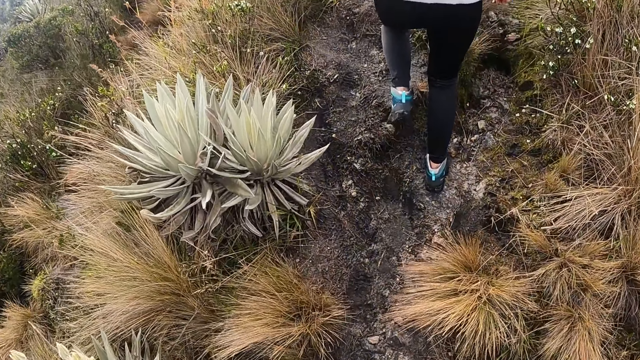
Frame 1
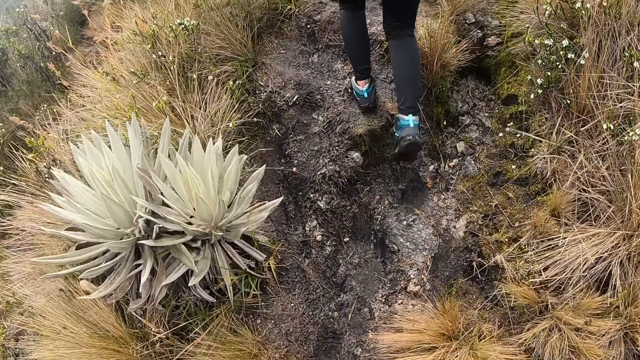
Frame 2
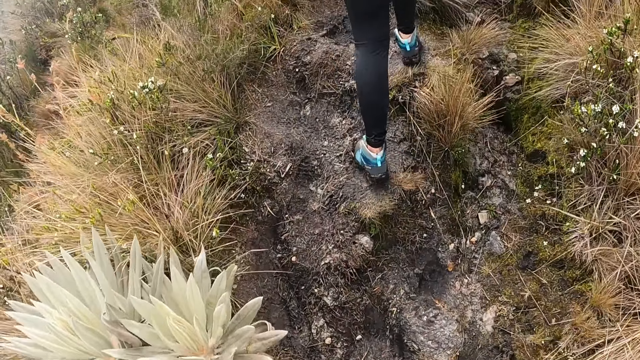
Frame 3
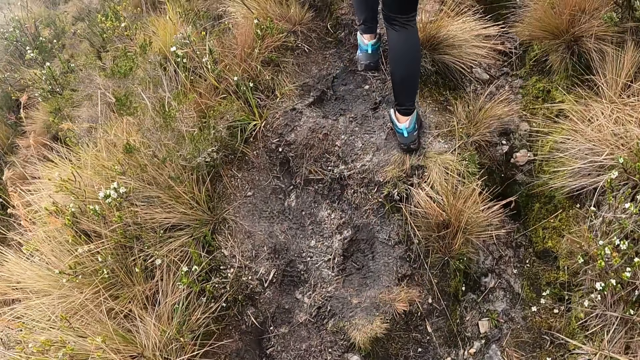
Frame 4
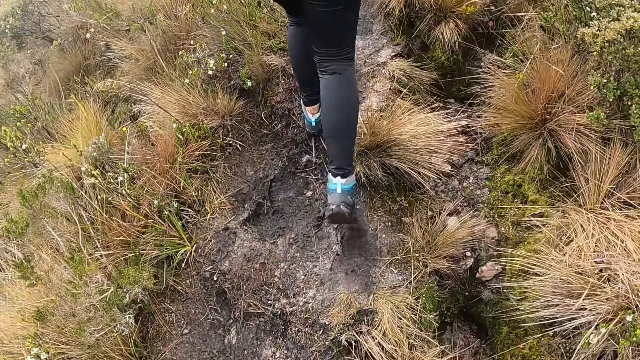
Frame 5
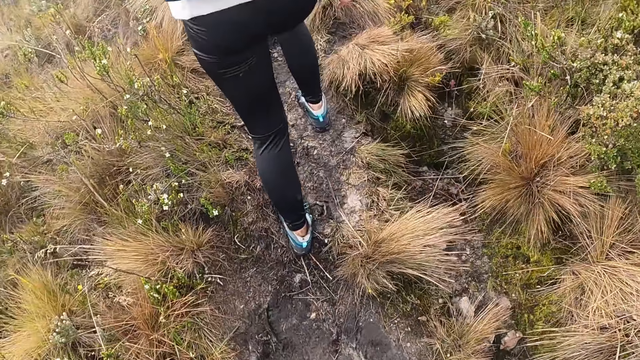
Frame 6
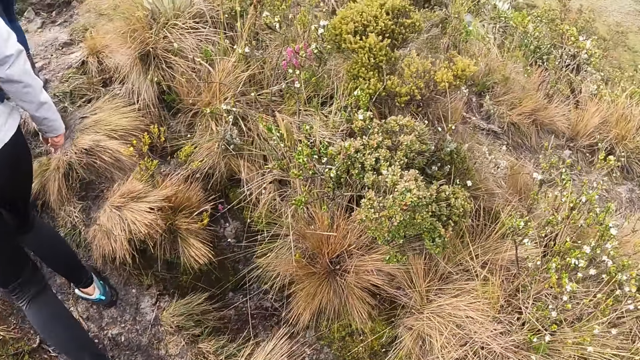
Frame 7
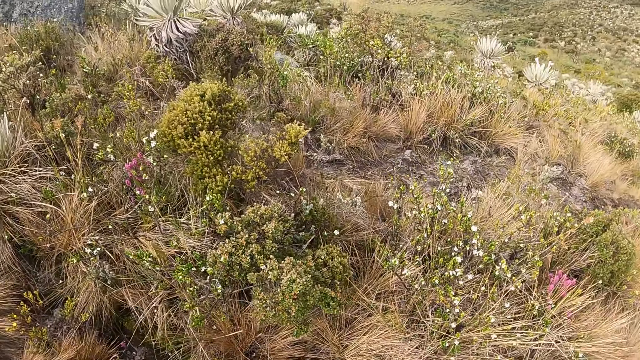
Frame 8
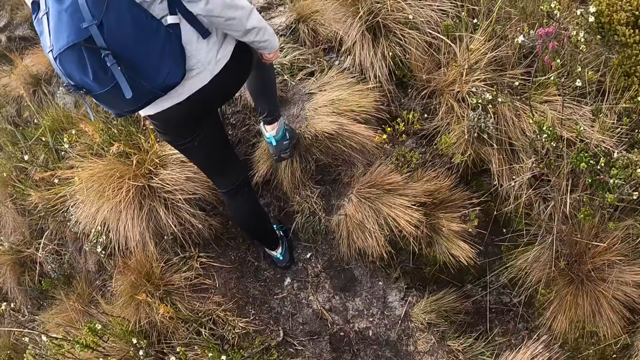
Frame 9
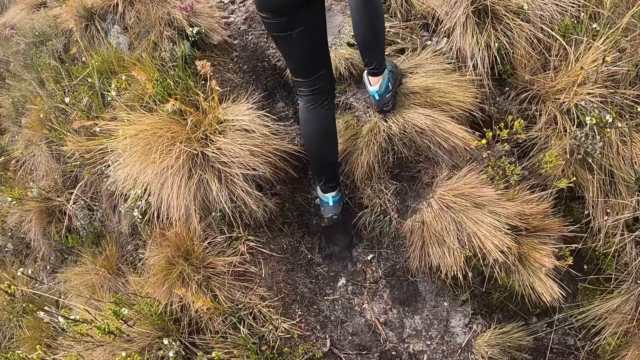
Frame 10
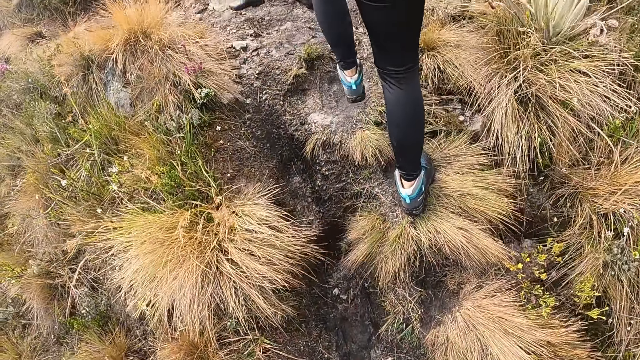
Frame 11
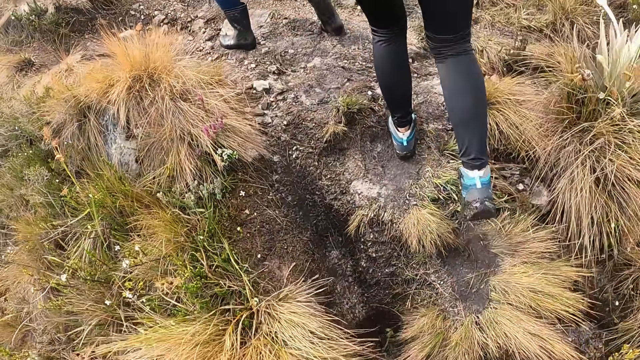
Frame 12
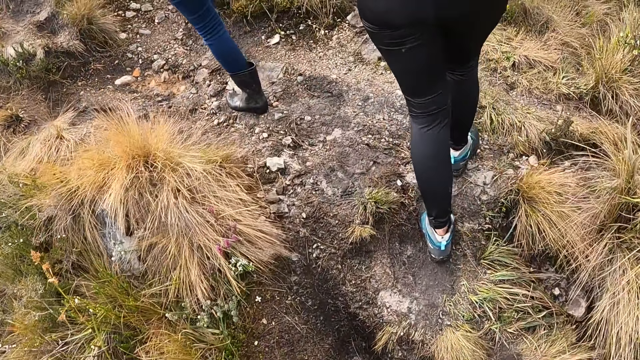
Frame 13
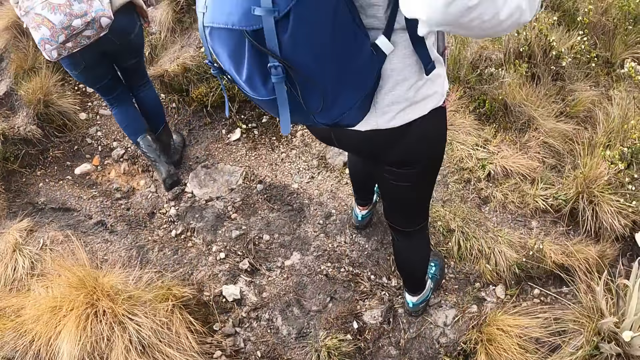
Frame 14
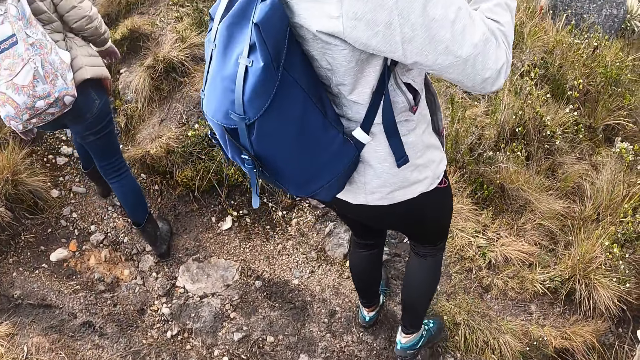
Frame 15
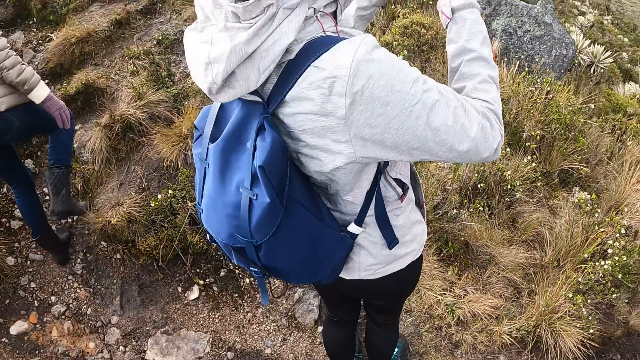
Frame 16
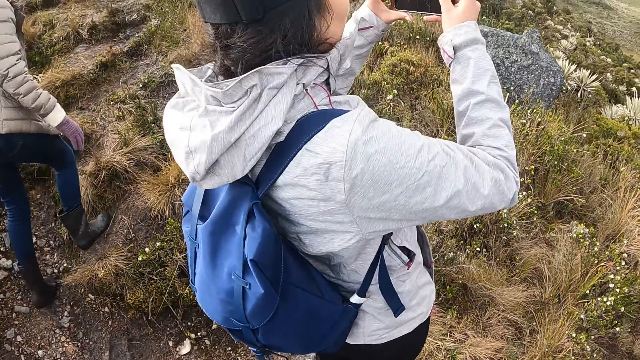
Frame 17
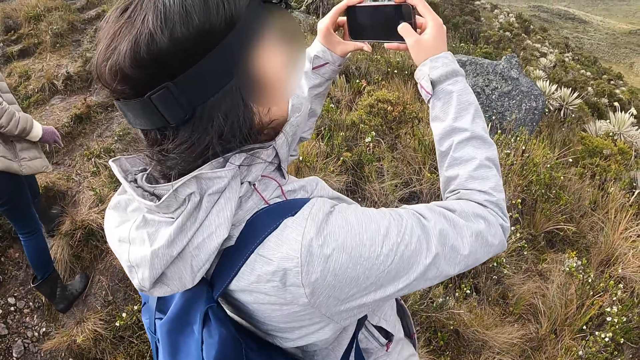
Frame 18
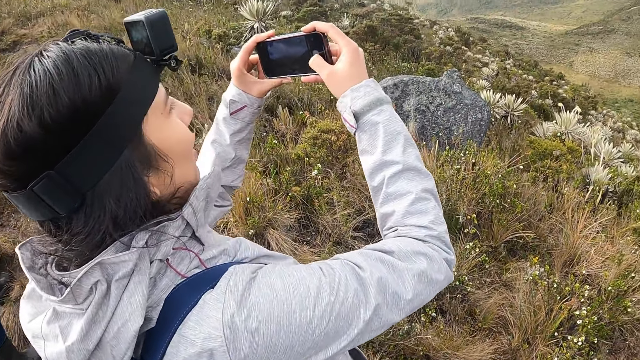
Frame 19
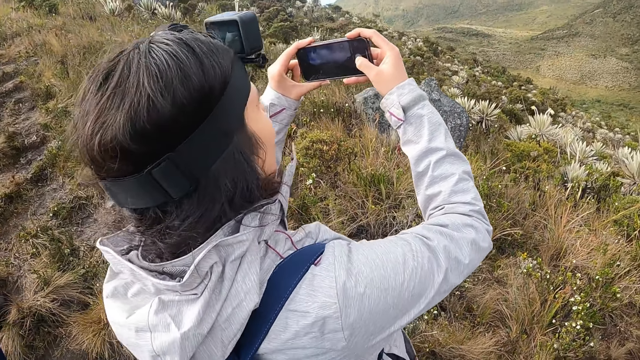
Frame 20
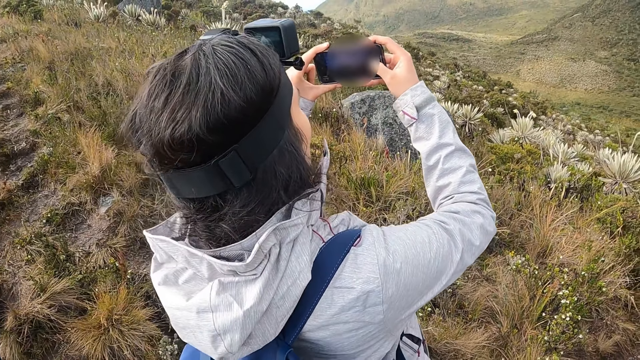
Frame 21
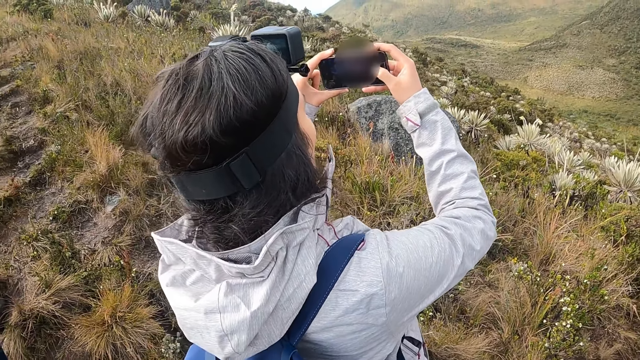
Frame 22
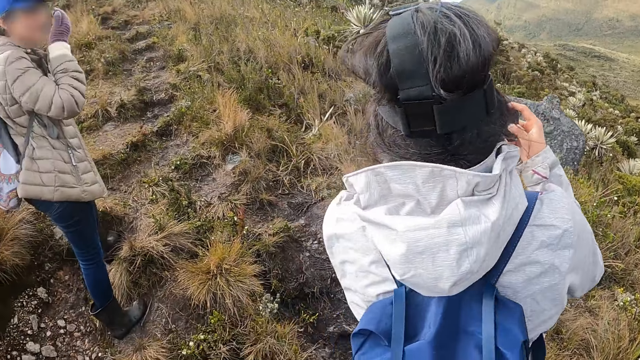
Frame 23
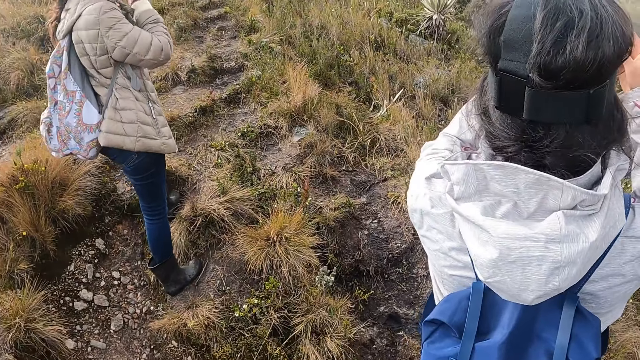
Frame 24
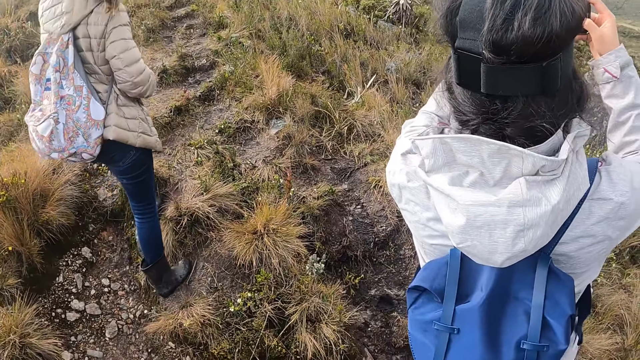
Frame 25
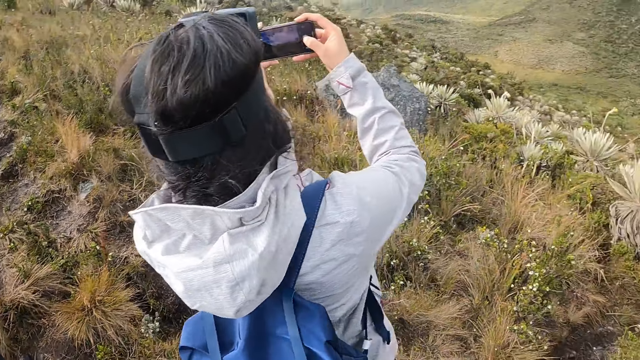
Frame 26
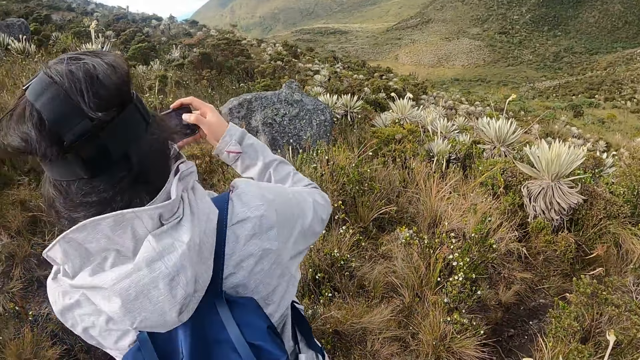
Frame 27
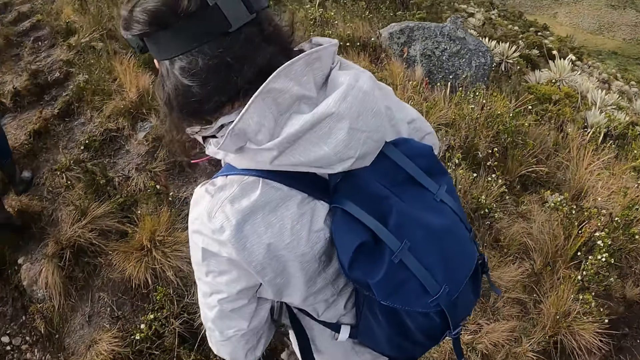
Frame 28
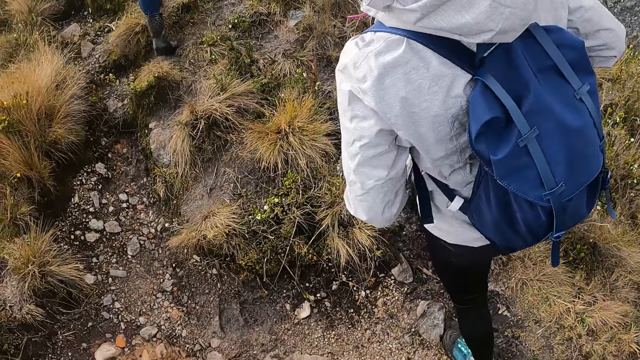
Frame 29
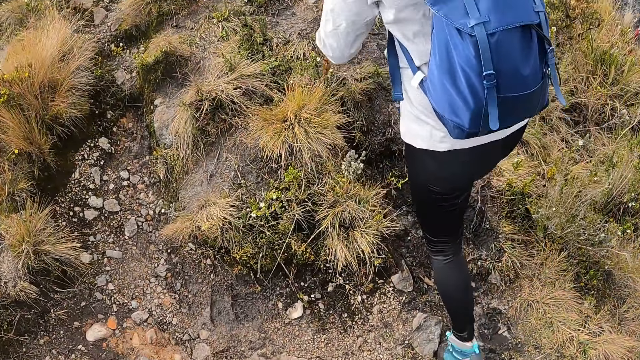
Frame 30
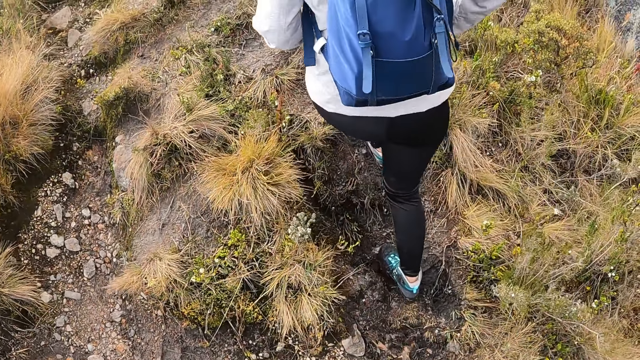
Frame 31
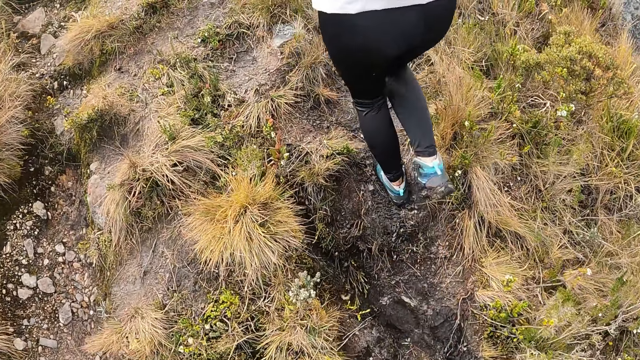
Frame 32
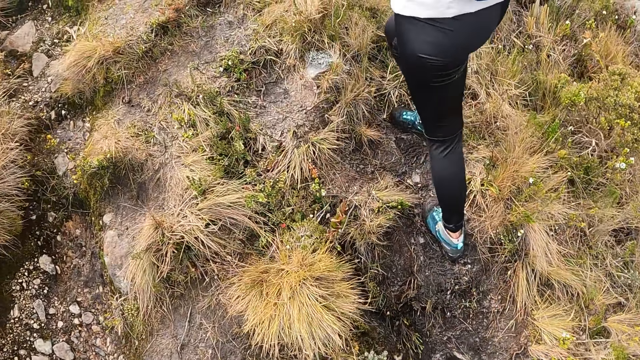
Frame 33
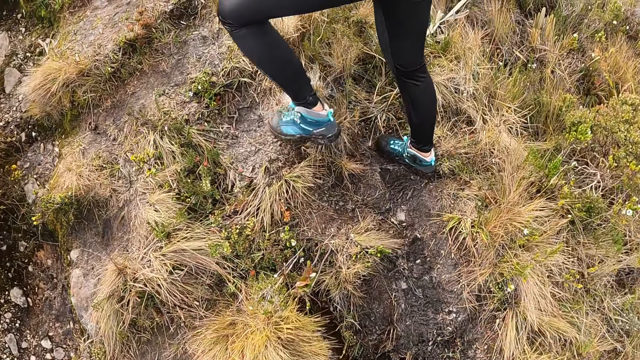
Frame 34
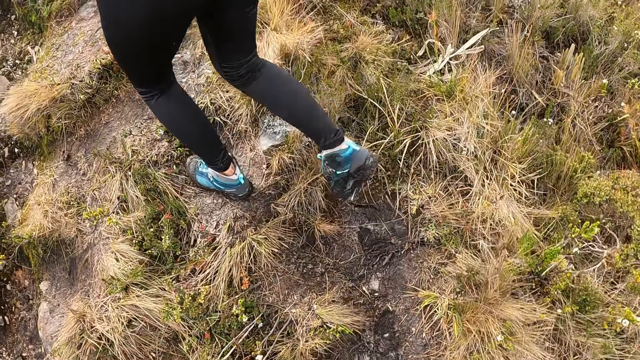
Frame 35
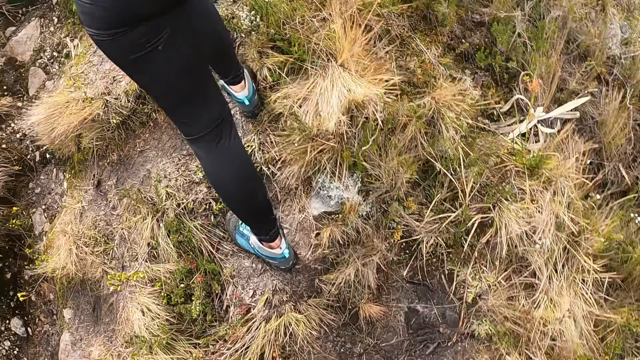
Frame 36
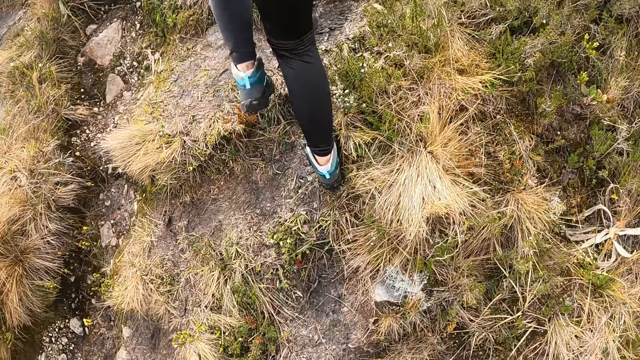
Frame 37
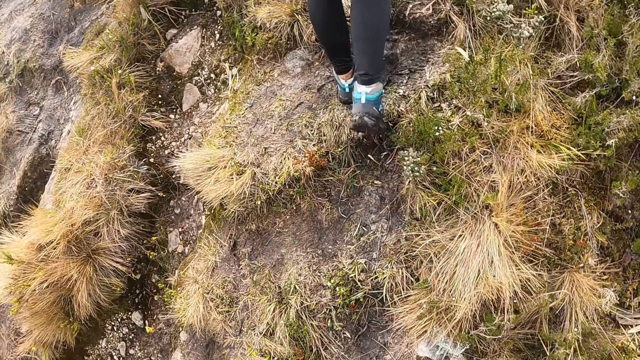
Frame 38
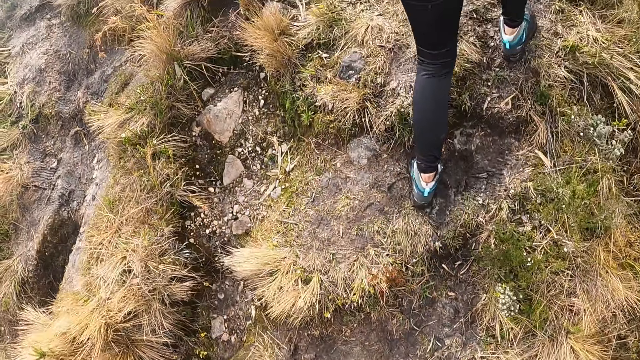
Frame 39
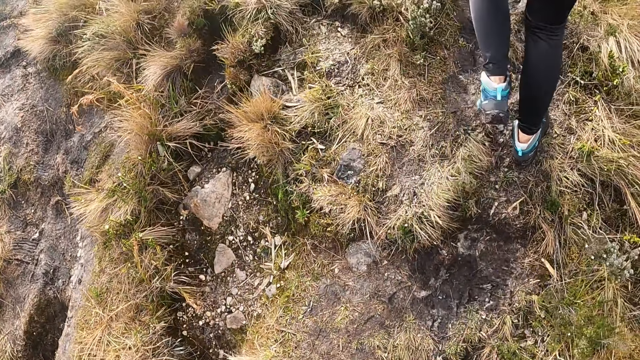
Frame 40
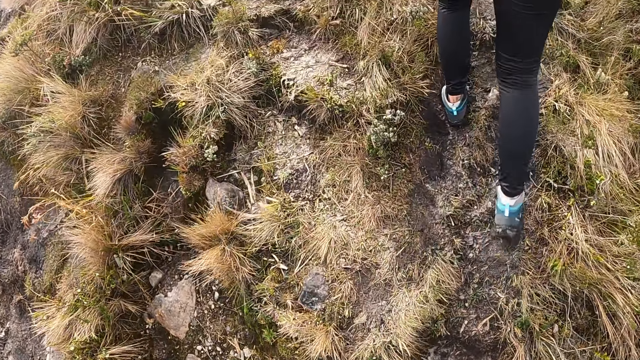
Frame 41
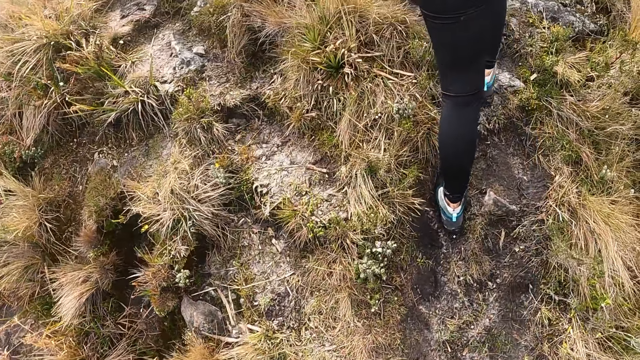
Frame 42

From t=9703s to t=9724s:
A woman takes a picture with the phone in both hands. The camera wearer looks around. The woman gestures with her right hand. The camera wearer, the woman and another person walk up the hill.
